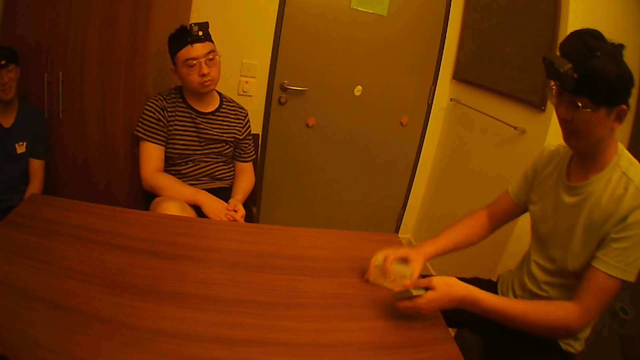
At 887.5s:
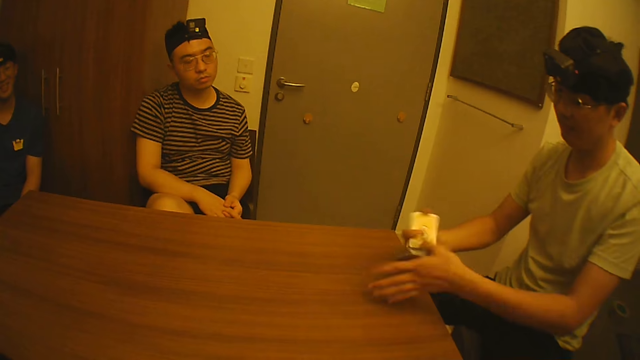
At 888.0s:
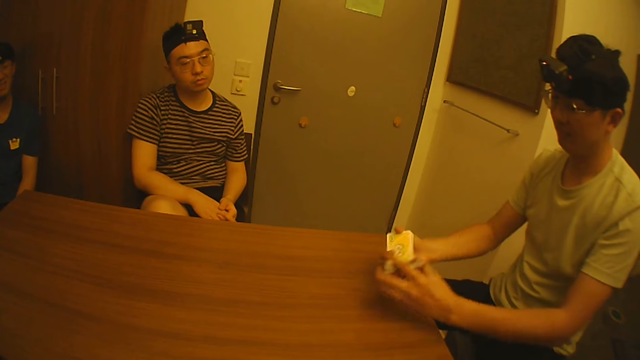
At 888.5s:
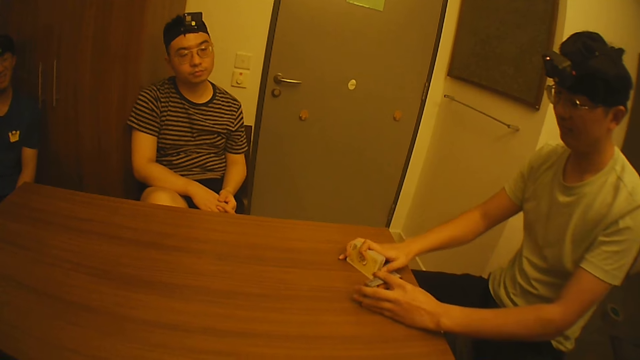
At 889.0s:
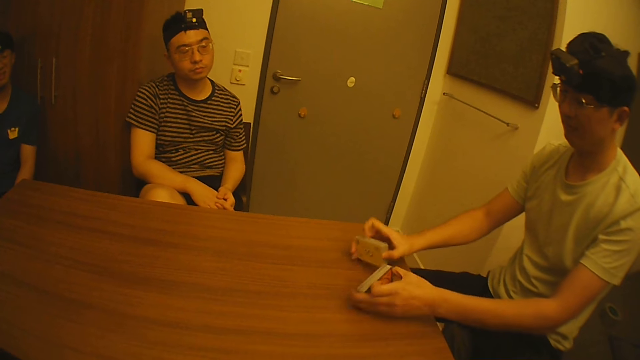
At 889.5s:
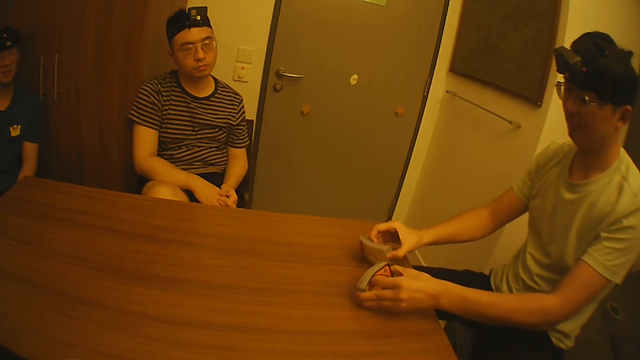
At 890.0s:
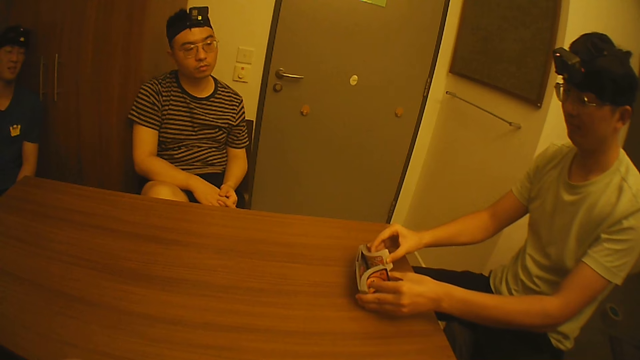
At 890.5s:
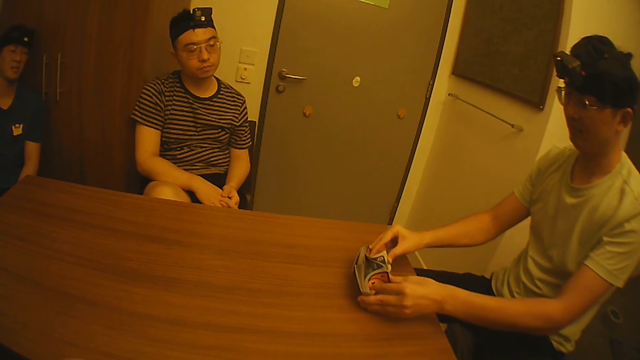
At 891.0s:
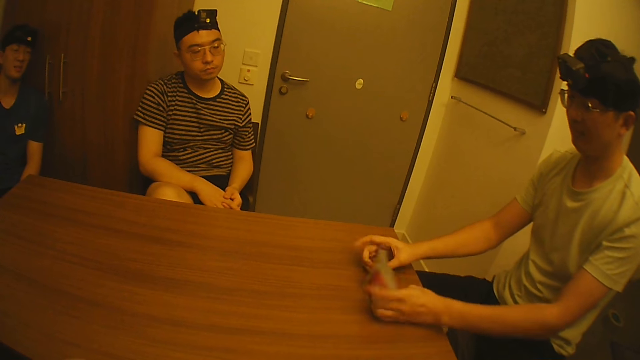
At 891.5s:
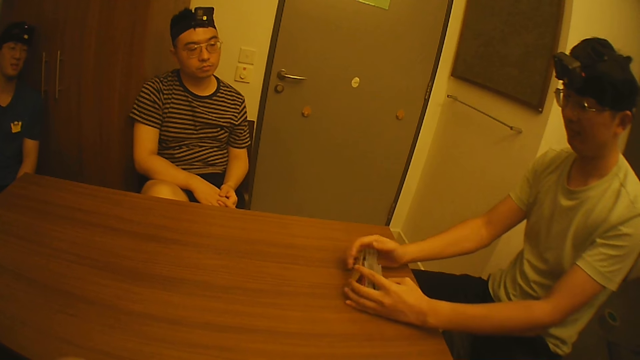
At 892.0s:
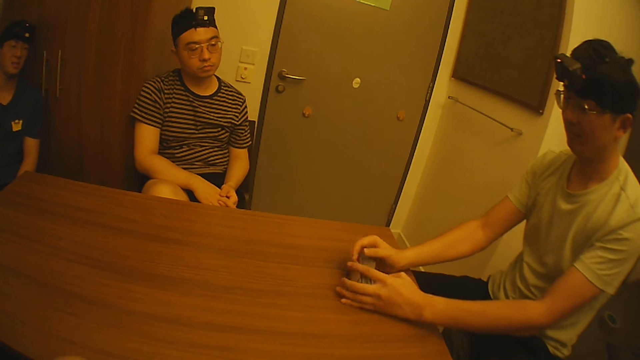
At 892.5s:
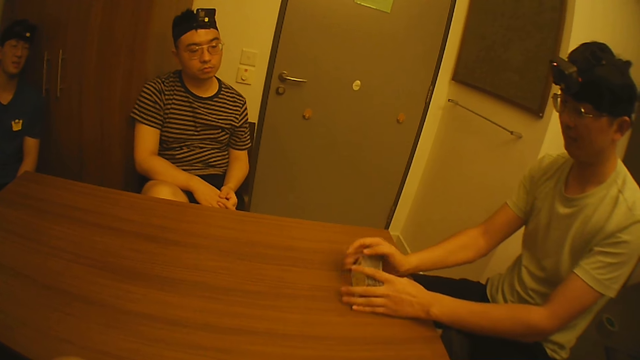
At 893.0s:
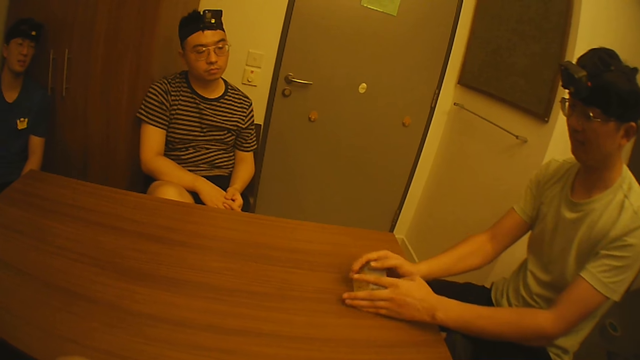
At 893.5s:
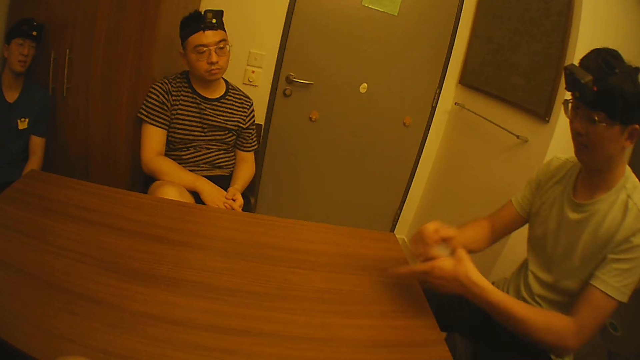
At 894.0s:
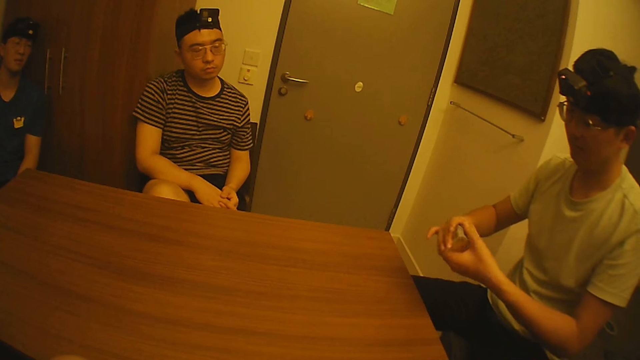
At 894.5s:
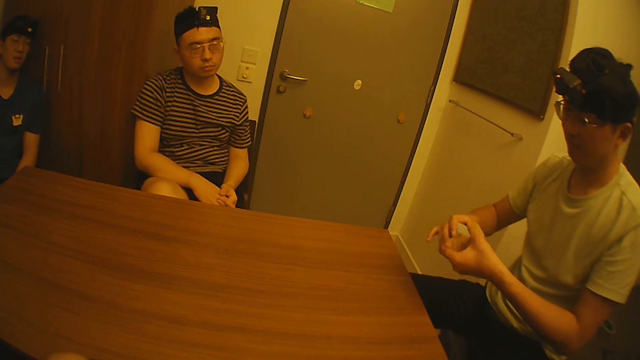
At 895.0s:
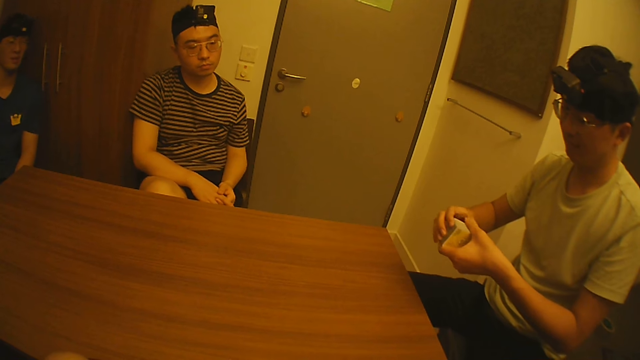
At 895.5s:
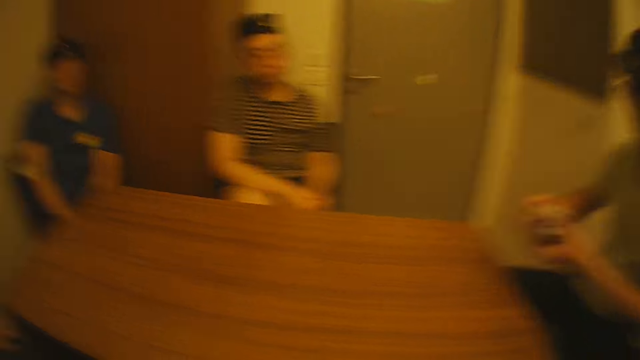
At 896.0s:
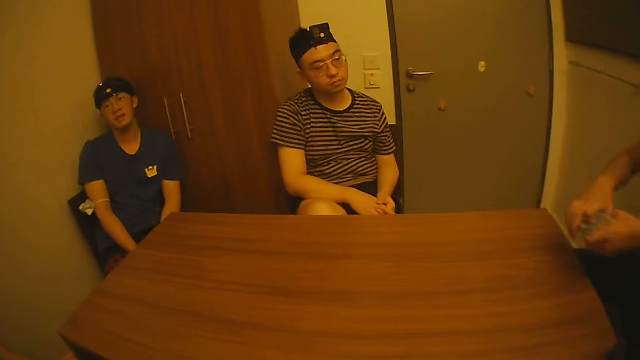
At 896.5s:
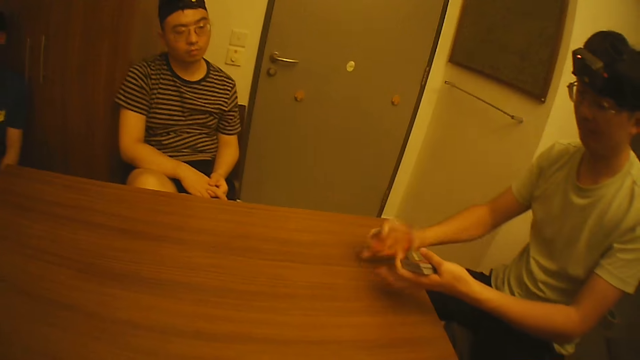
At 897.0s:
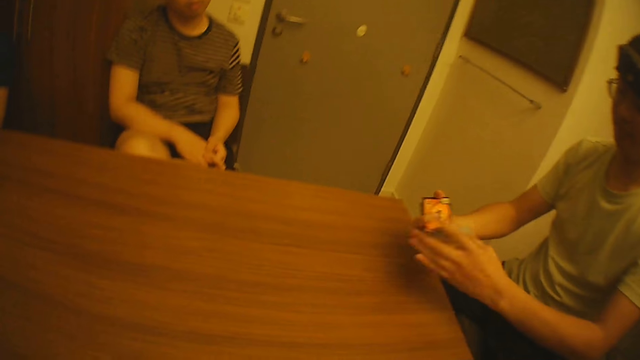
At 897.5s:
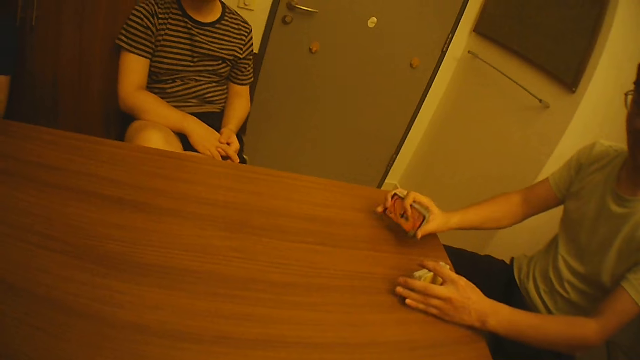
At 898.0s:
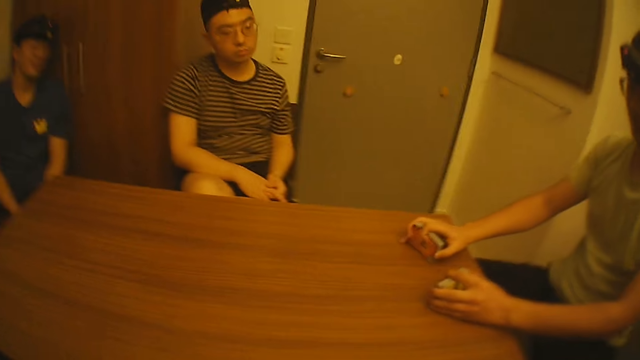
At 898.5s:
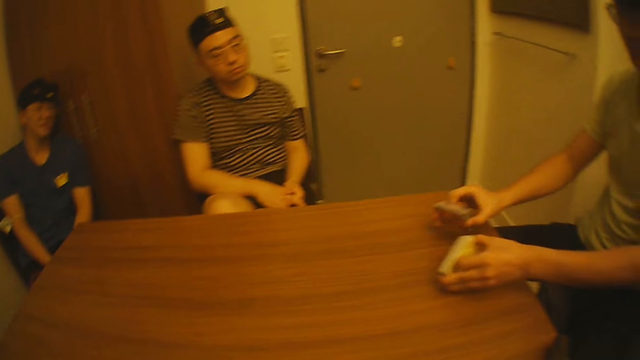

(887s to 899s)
The camera wearer looks at a person. The person adjusts the playing cards. The person shuffles the cards and selects the playing cards. Another person looks at the cards. The first person shuffles the cards, arranges the cards, holds the cards and adjusts the playing cards. The camera wearer looks at the other person. They look at the first person. The first person arranges the cards.

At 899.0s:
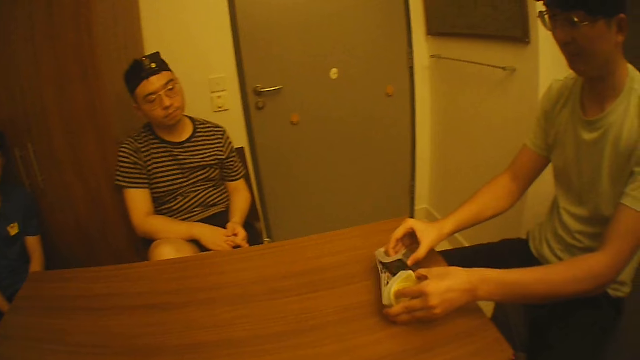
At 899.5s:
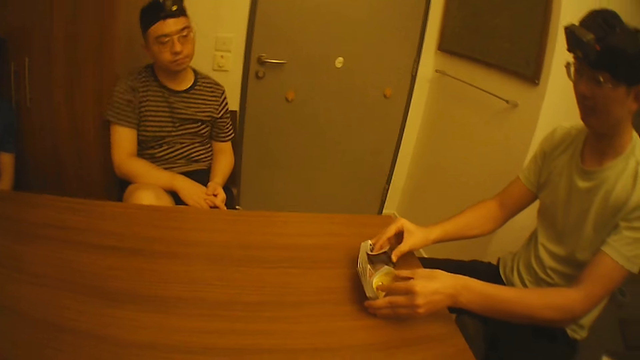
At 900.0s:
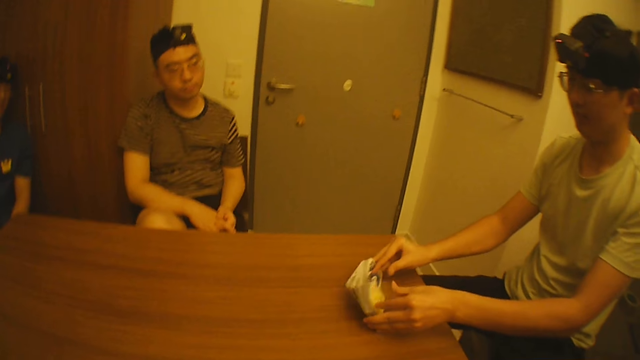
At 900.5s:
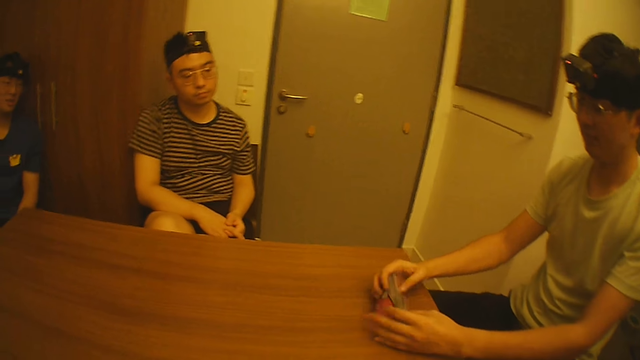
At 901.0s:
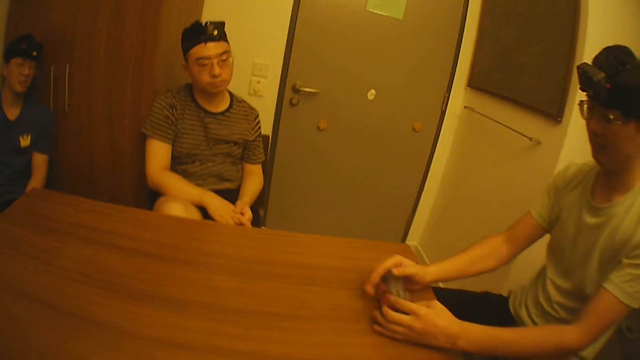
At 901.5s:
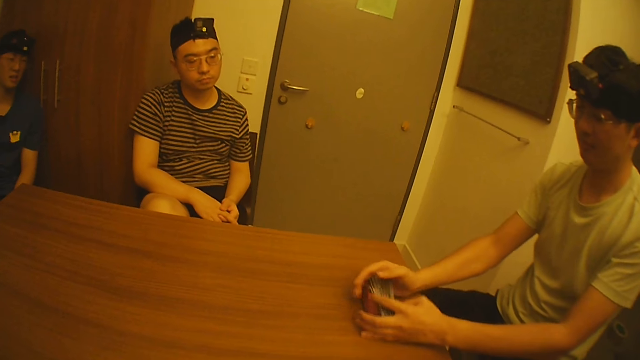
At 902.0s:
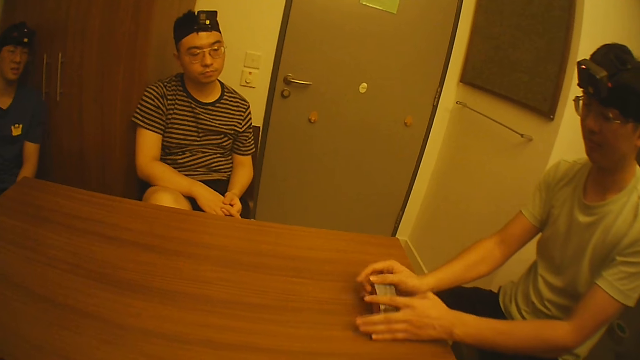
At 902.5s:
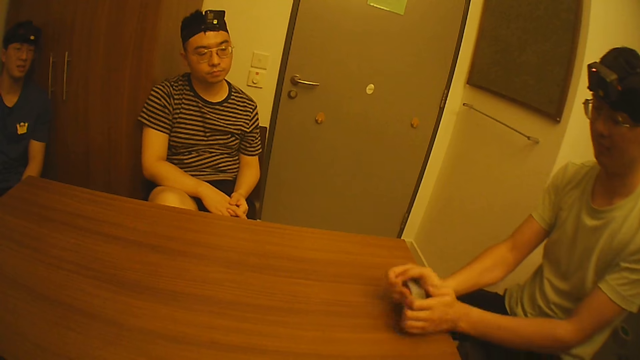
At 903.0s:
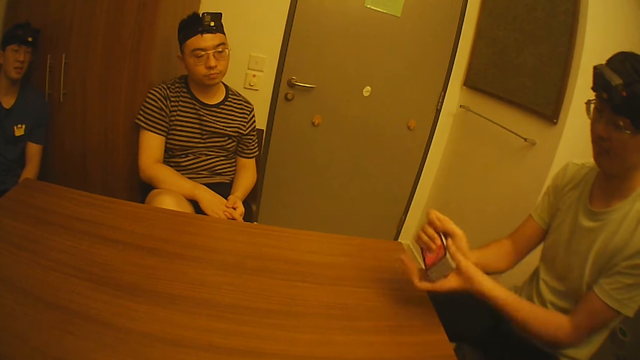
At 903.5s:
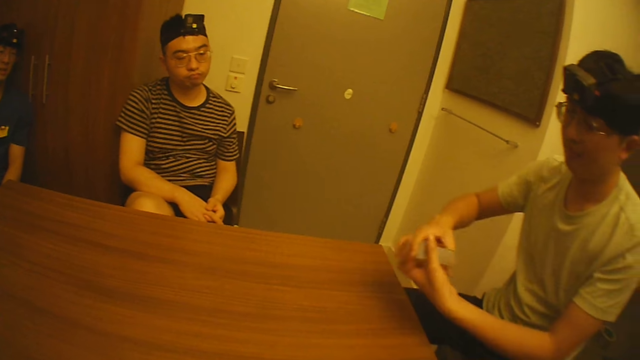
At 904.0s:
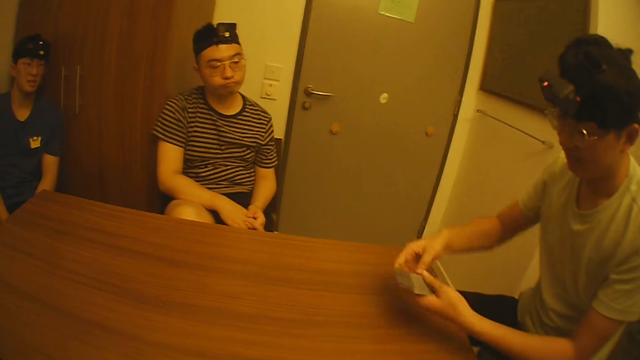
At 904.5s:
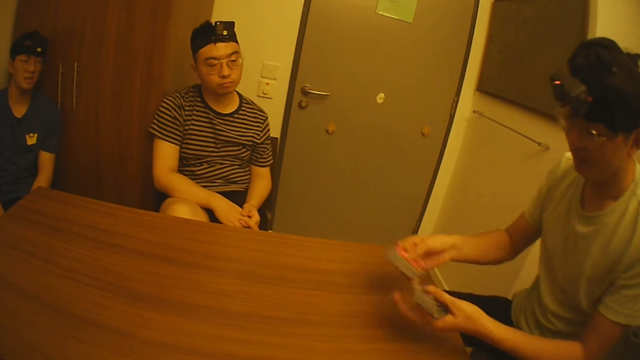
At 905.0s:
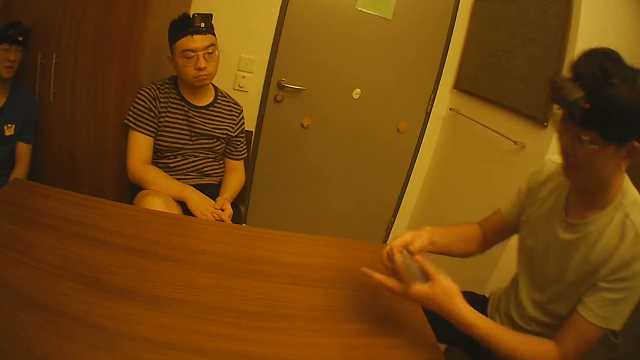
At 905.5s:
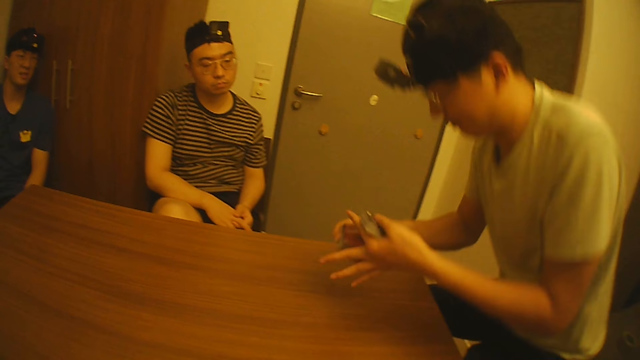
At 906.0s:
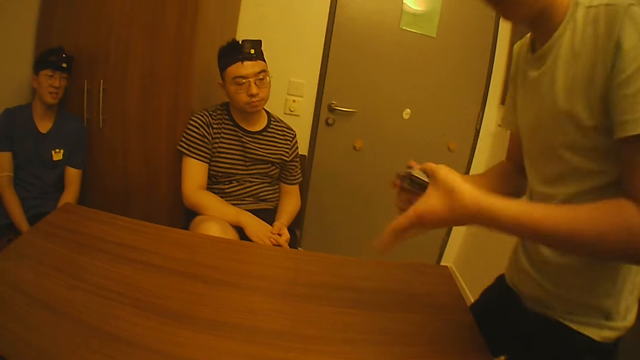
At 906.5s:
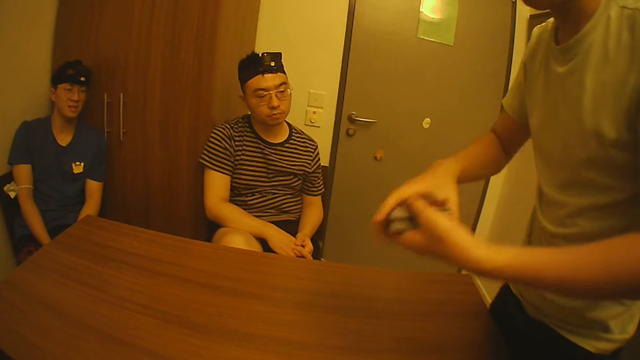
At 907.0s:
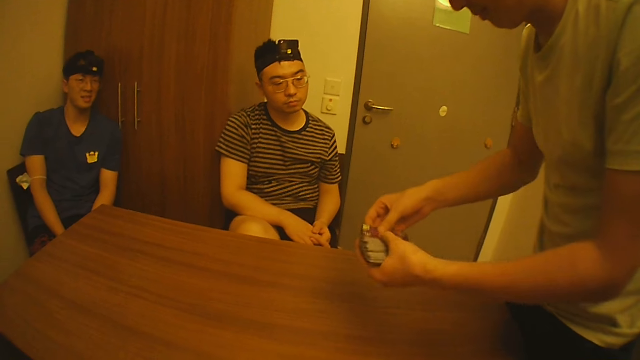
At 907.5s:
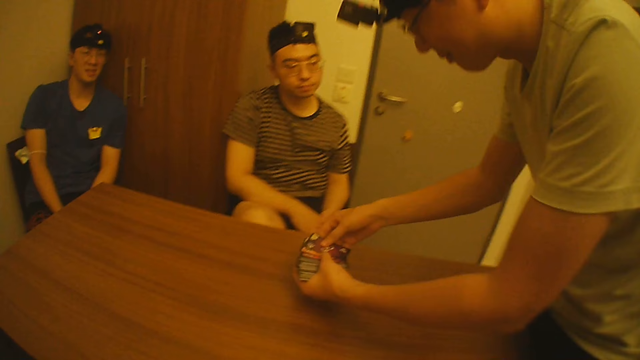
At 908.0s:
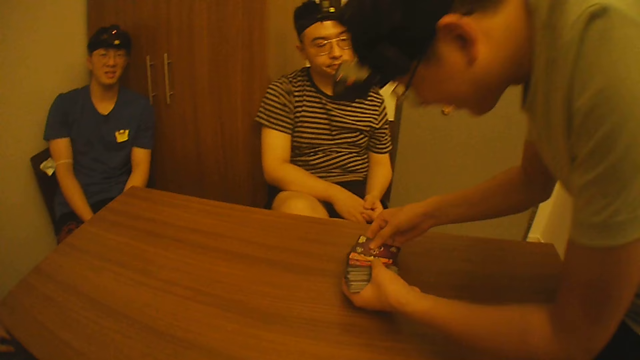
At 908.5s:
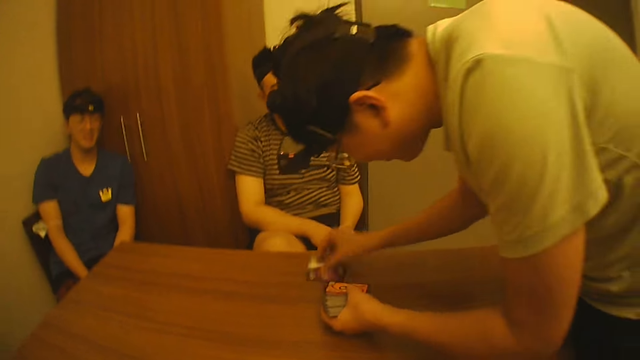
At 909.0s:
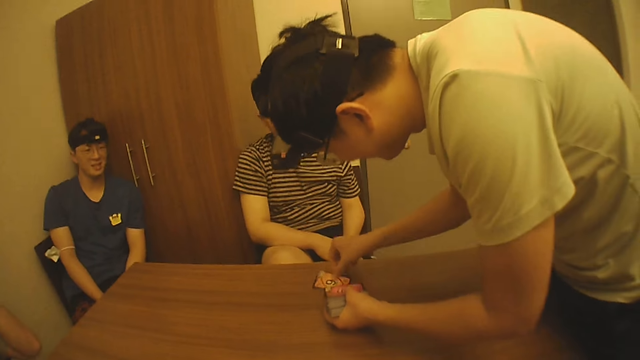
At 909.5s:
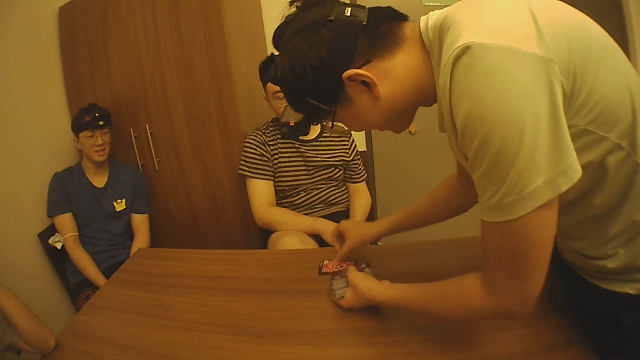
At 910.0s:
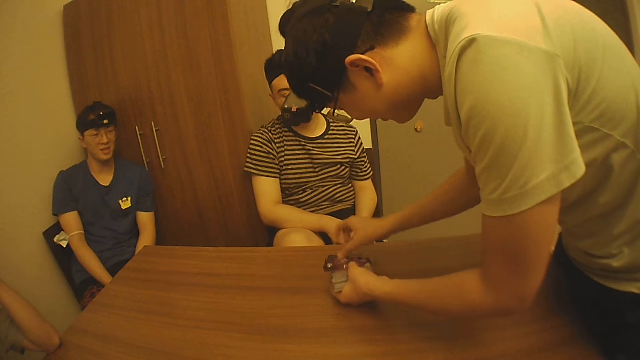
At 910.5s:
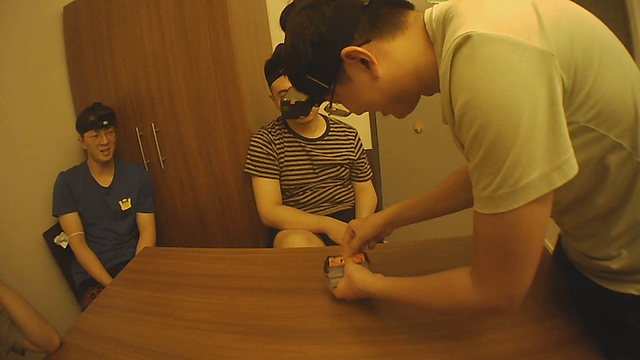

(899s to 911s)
A person shuffles the cards and selects the playing cards. The person aligns the cards, holds the cards and stands up from his seat. The person places cards on the table and divides the playing cards on the table.
